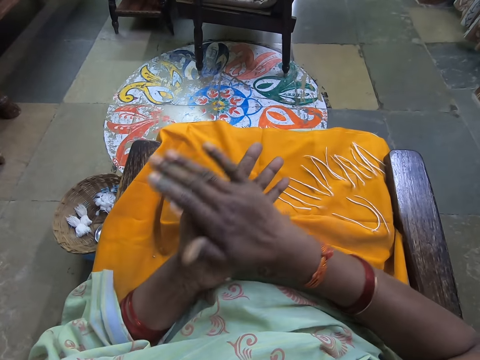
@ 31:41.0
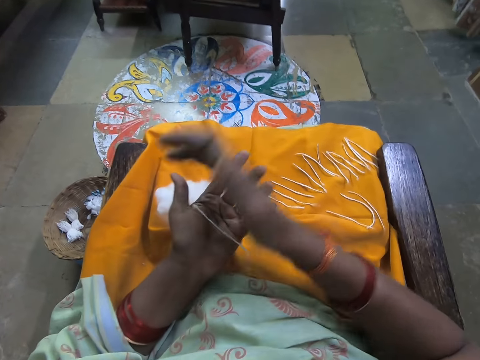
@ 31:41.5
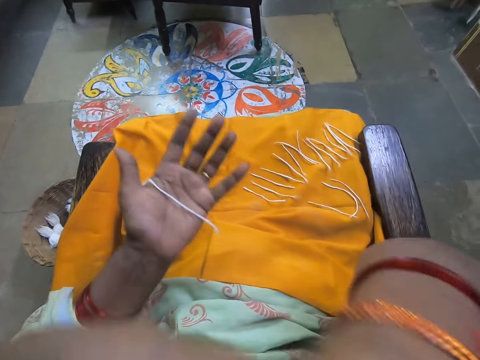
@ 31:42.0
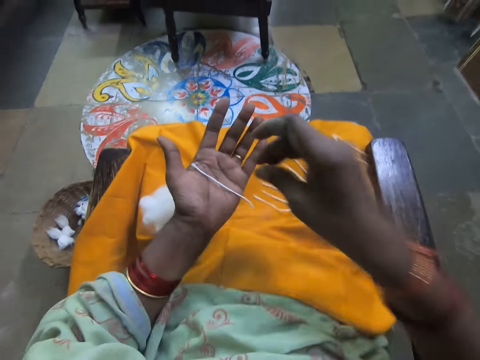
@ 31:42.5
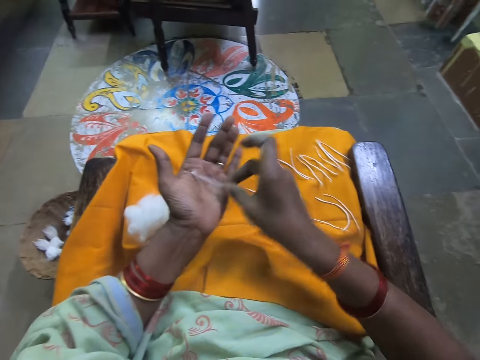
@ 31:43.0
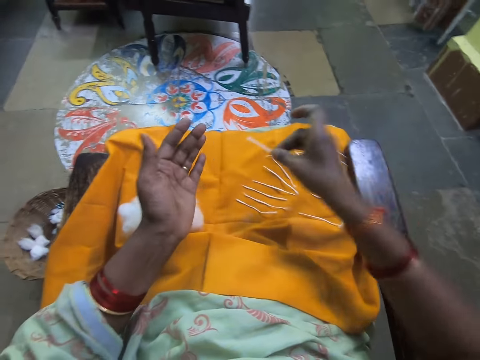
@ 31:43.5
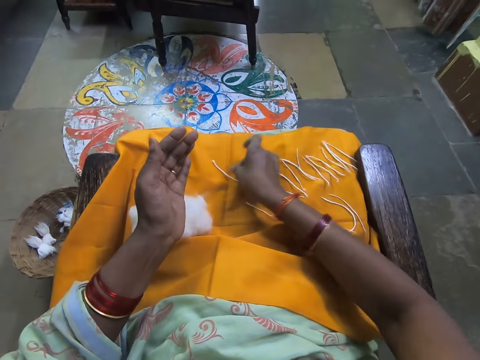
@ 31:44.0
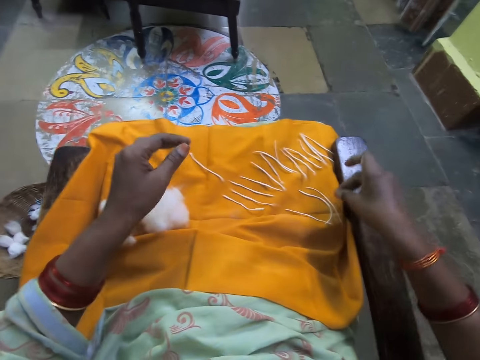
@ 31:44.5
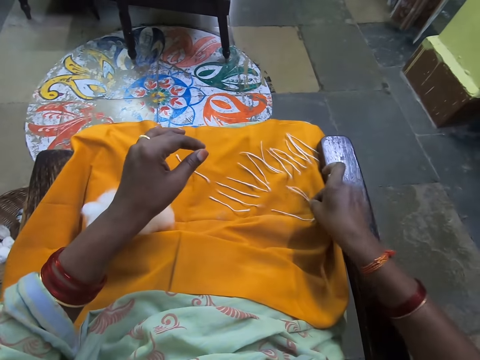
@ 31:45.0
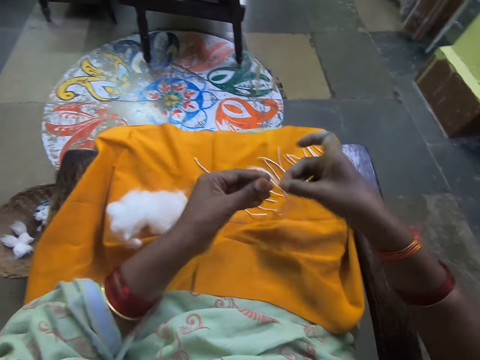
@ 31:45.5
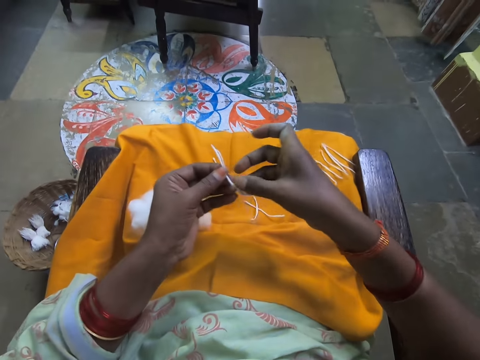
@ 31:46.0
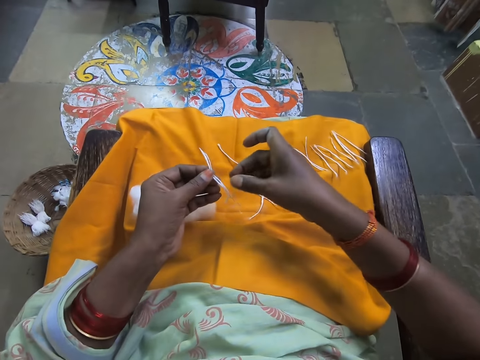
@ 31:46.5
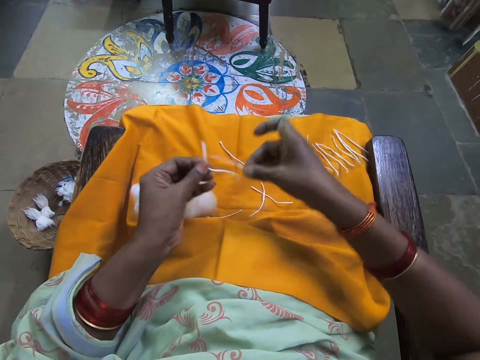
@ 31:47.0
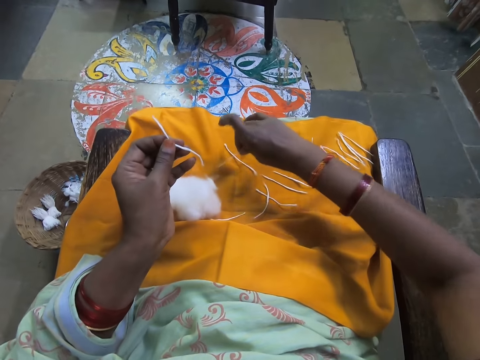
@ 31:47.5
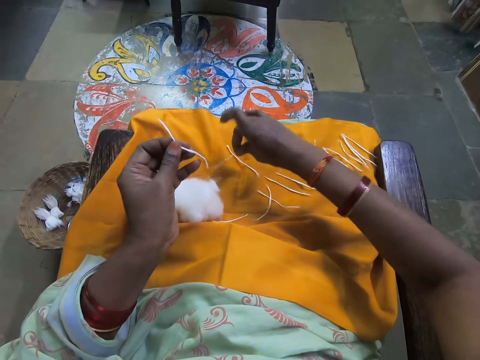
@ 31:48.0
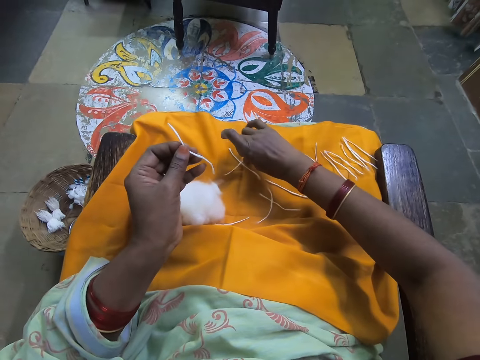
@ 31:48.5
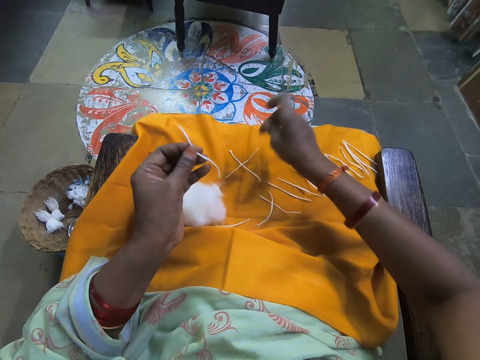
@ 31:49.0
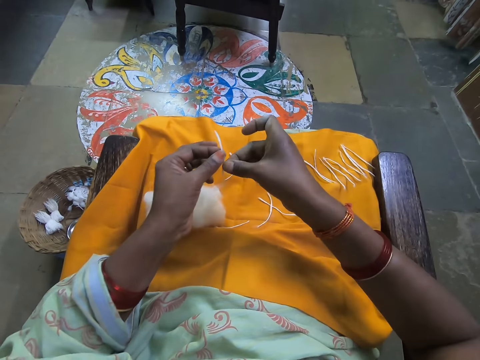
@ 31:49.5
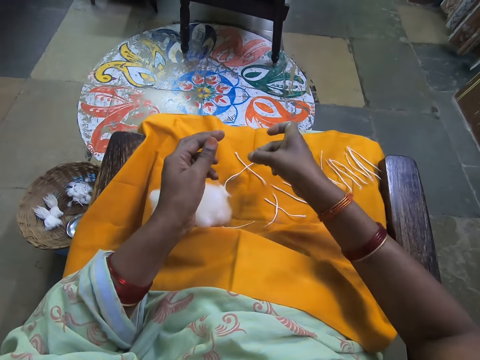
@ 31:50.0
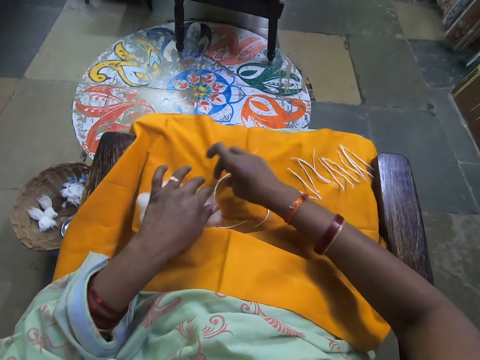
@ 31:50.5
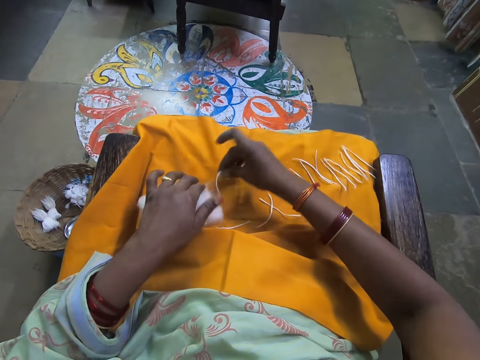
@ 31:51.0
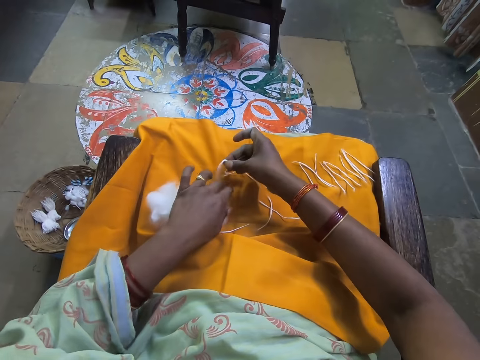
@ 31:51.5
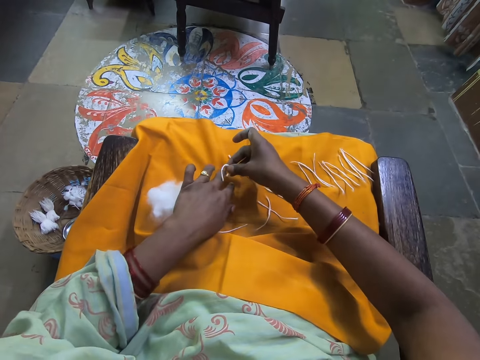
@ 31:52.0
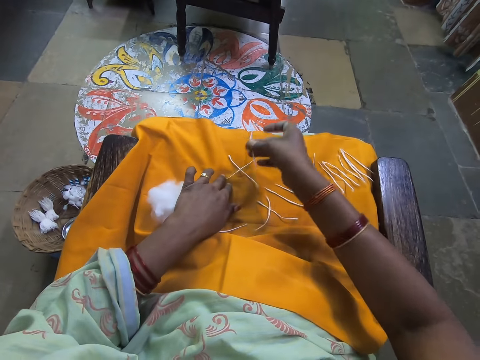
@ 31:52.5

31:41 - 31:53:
The camera wearer touches her face. She drops the folded cotton wool on the yellow cloth. She picks two folded cotton wools from the yellow cloth. She picks a folded wool from the yellow cloth on her lap with her right hand. She arranges the cotton on the cloth. She places the folded wool on another folded wool on the yellow cloth. She folds the second folded wool in her hands. She picks the folded wool from the yellow cloth with her right hand.

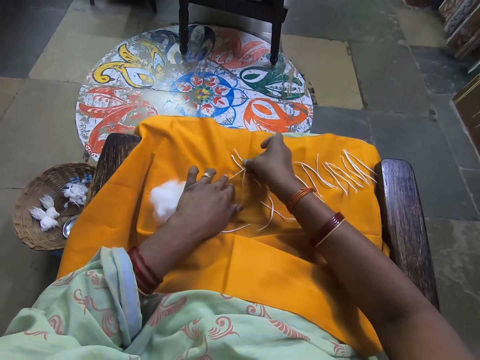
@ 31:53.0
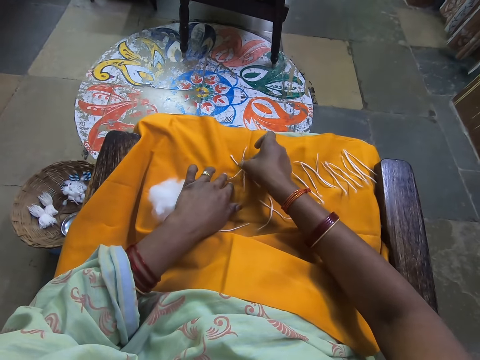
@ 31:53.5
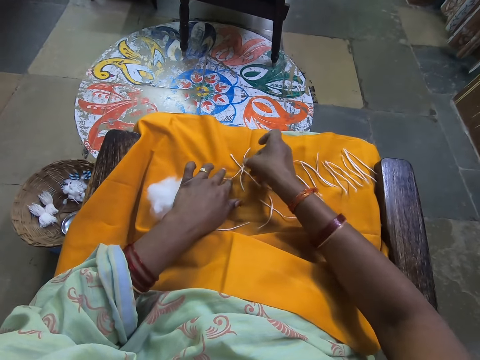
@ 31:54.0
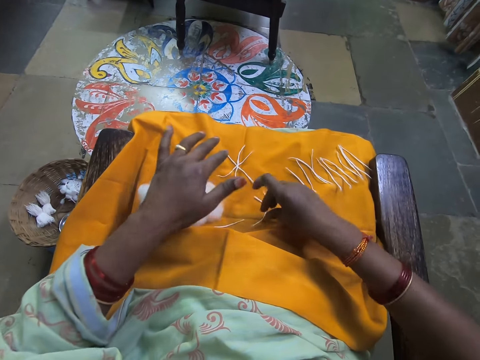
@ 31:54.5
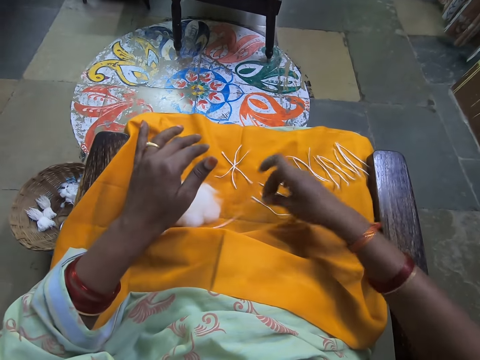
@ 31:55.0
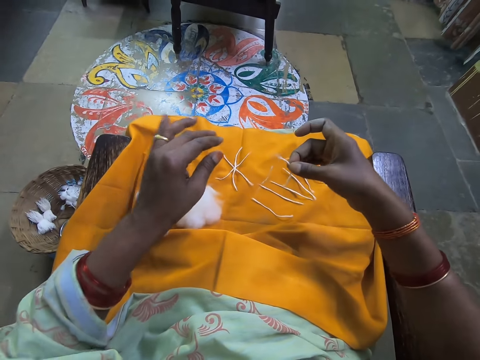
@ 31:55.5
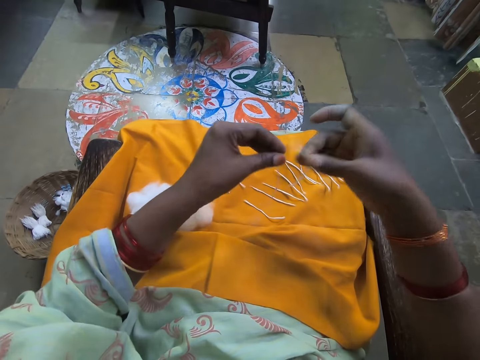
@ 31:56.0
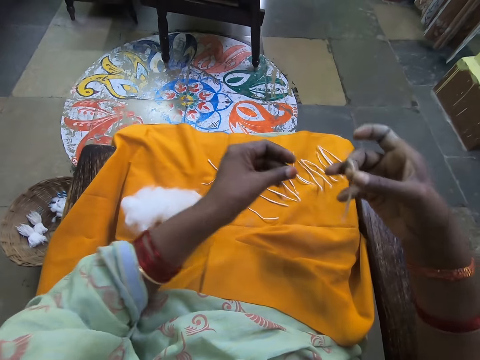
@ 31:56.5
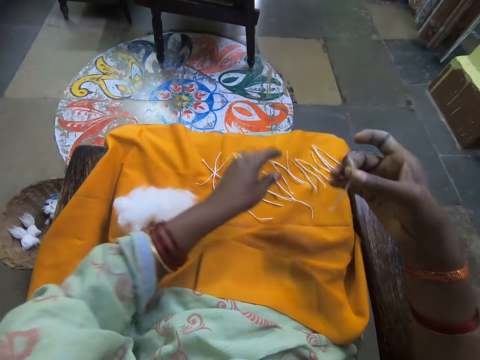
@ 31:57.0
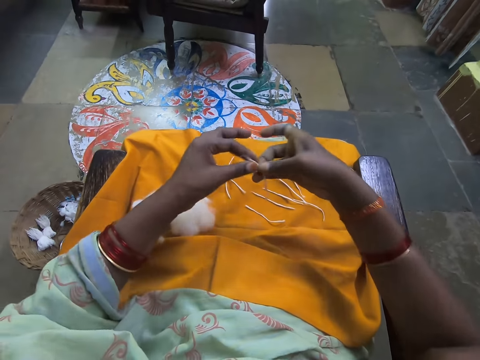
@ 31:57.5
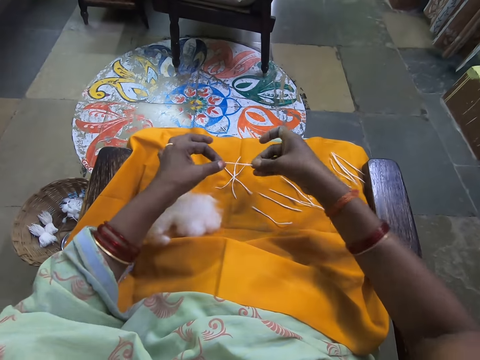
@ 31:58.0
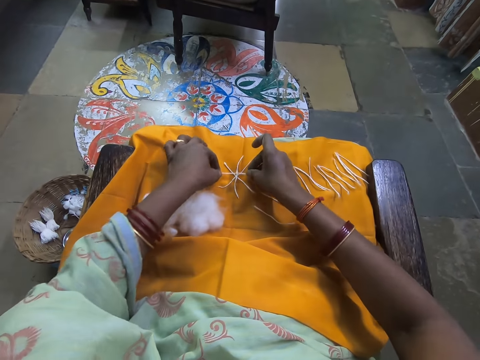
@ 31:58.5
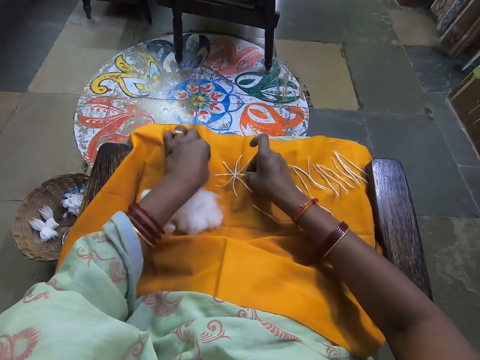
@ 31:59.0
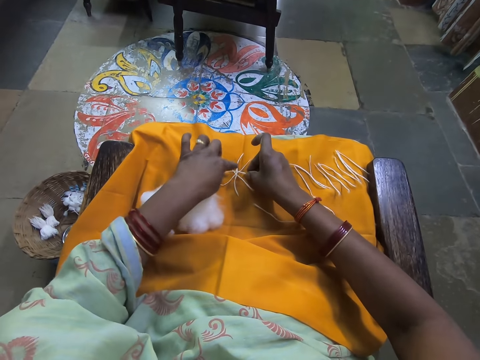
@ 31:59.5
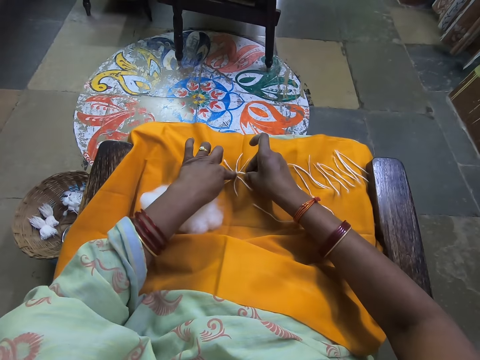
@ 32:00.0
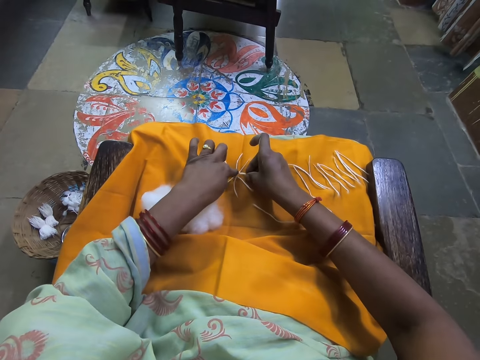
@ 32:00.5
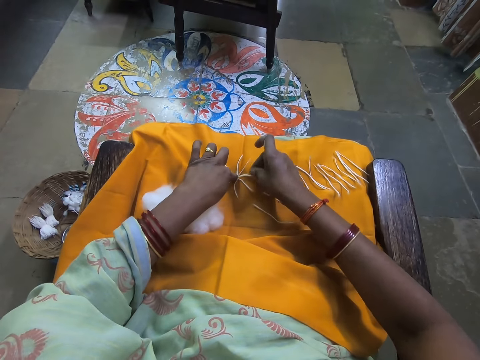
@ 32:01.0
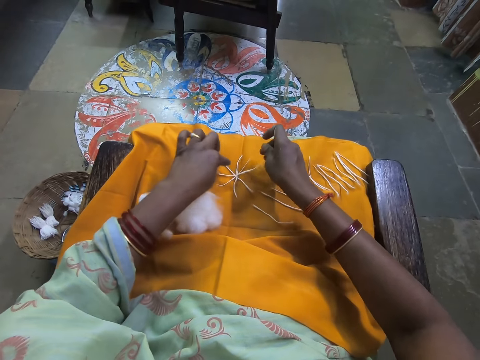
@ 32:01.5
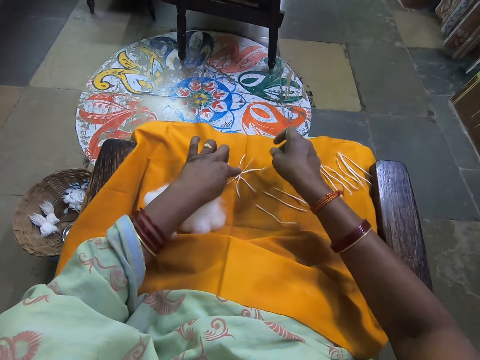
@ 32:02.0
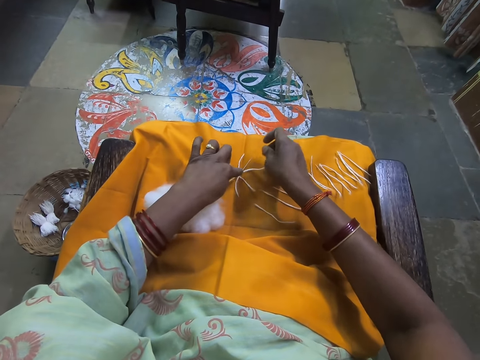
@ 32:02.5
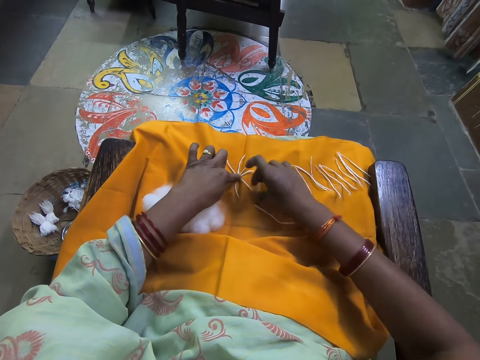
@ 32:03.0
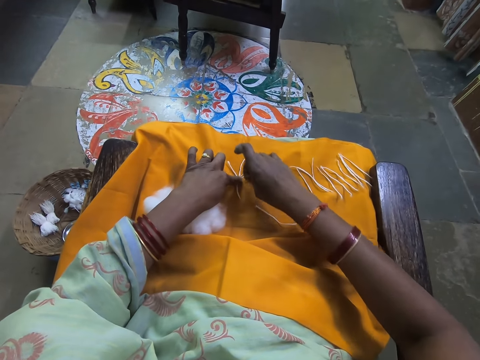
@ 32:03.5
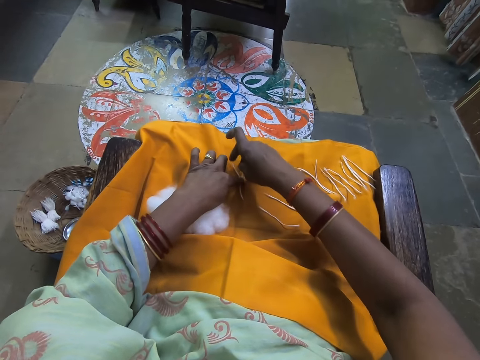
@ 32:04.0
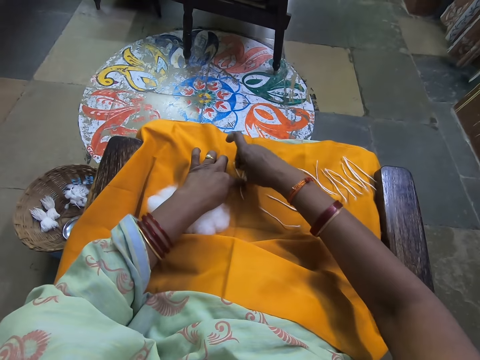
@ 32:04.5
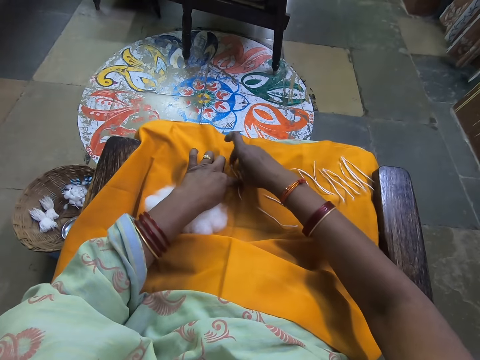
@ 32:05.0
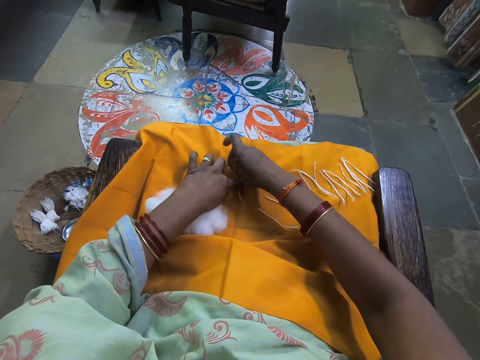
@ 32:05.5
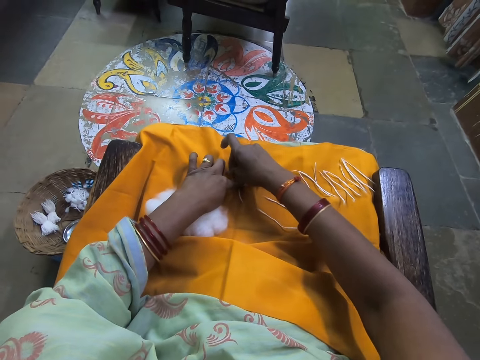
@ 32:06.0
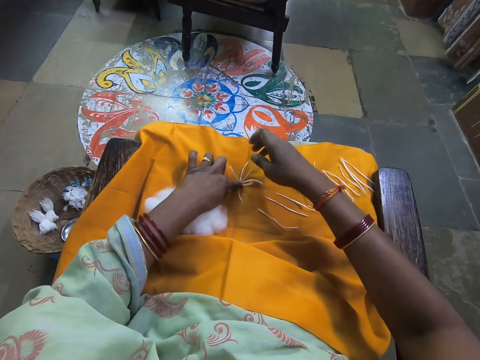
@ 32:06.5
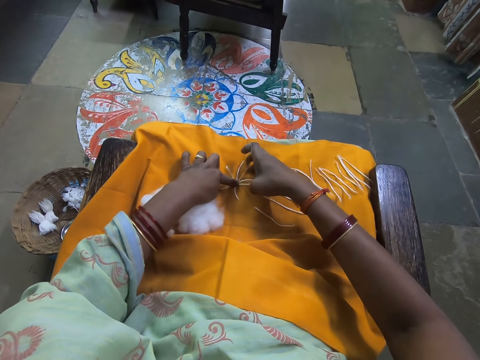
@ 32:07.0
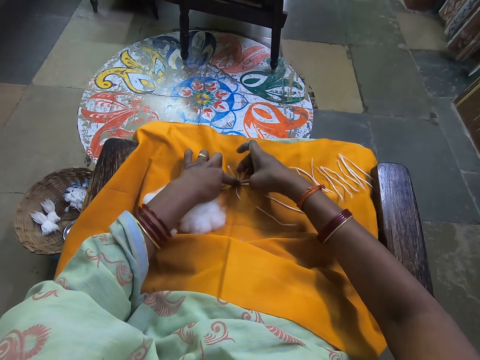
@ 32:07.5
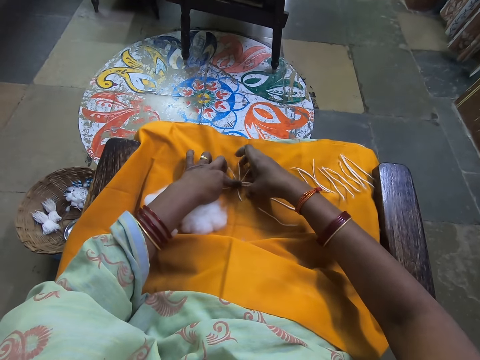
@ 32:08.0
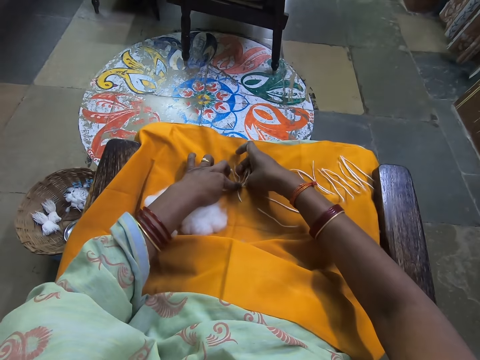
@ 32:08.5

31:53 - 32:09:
The camera wearer places the folded wool on another folded wool on the yellow cloth. She picks a folded wool from the yellow cloth on her lap with her right hand. She removes a folded wool from the folded wool in her right hand. She places the folded wool on another folded wool on the yellow cloth. She adjusts the folded wool on the yellow cloth.
